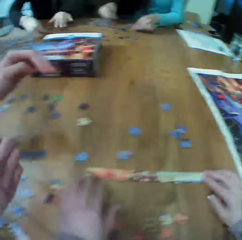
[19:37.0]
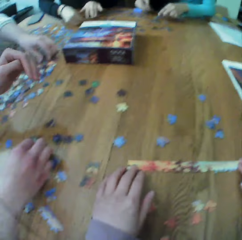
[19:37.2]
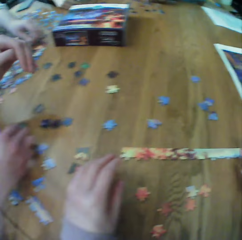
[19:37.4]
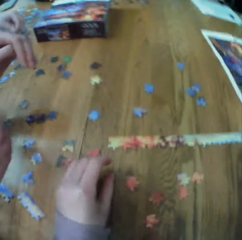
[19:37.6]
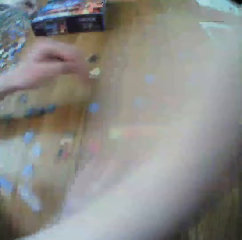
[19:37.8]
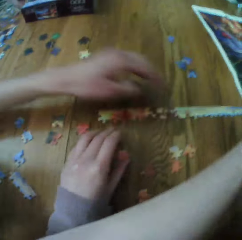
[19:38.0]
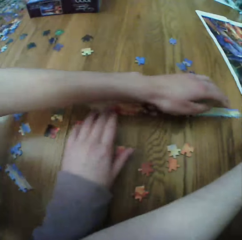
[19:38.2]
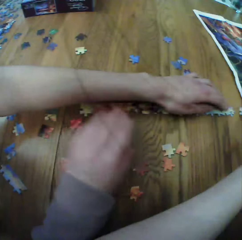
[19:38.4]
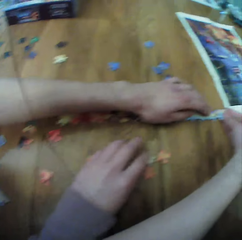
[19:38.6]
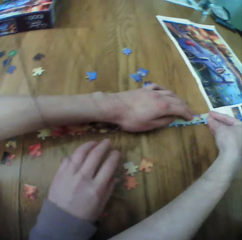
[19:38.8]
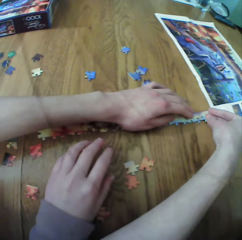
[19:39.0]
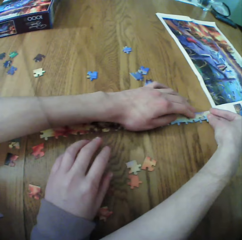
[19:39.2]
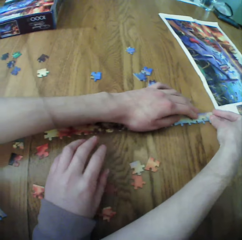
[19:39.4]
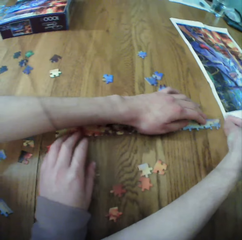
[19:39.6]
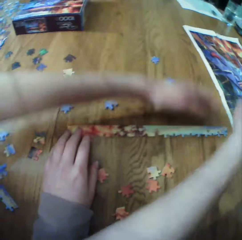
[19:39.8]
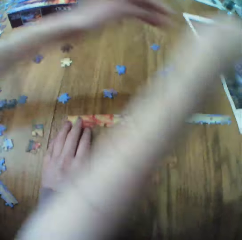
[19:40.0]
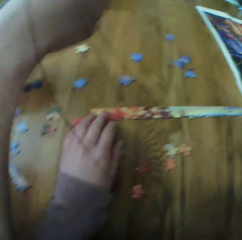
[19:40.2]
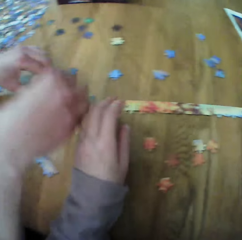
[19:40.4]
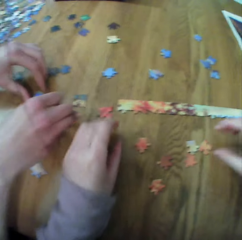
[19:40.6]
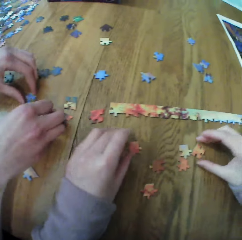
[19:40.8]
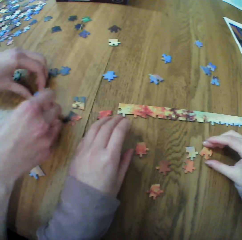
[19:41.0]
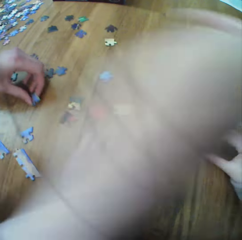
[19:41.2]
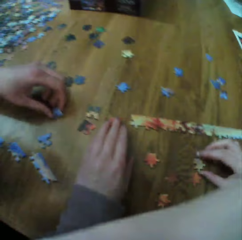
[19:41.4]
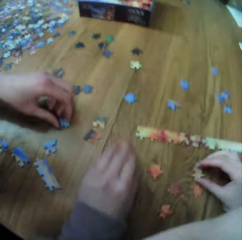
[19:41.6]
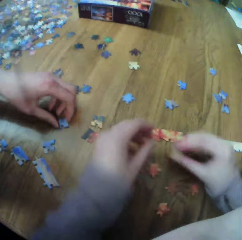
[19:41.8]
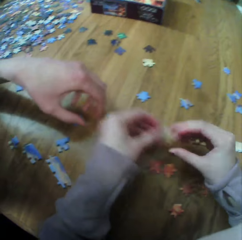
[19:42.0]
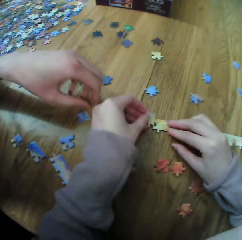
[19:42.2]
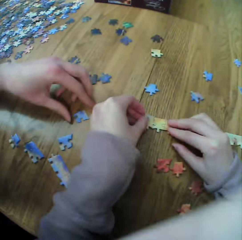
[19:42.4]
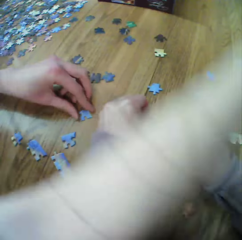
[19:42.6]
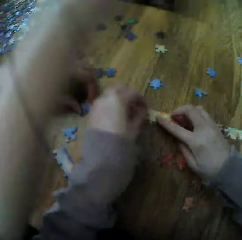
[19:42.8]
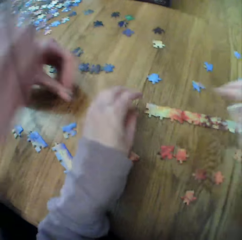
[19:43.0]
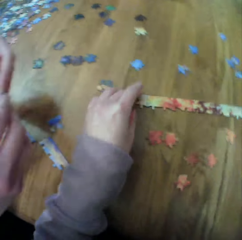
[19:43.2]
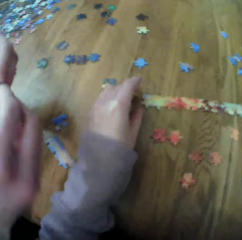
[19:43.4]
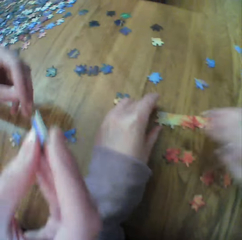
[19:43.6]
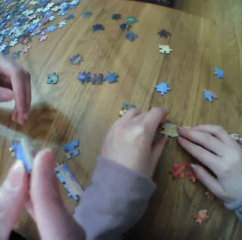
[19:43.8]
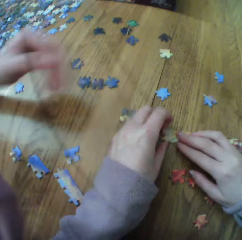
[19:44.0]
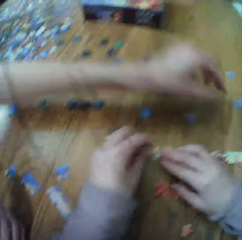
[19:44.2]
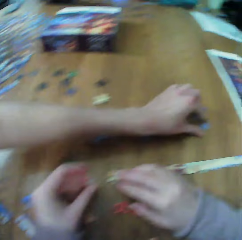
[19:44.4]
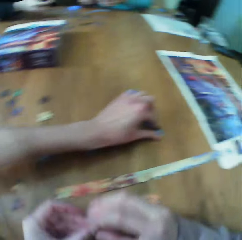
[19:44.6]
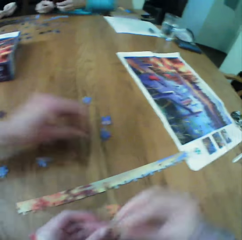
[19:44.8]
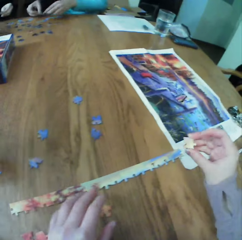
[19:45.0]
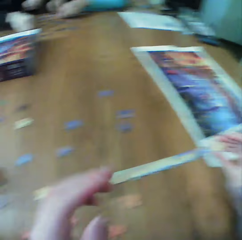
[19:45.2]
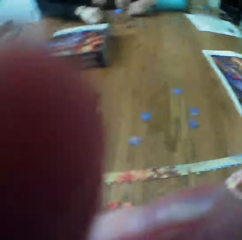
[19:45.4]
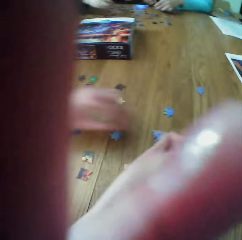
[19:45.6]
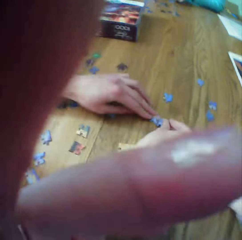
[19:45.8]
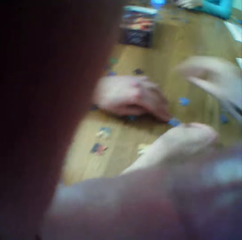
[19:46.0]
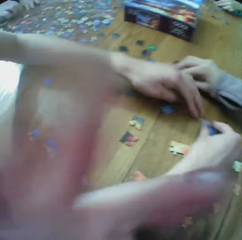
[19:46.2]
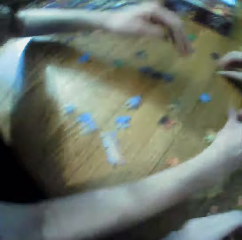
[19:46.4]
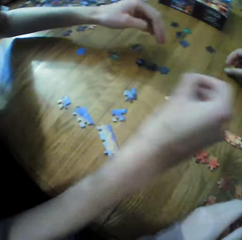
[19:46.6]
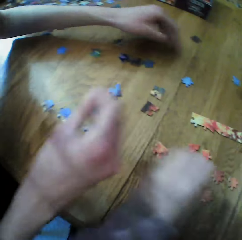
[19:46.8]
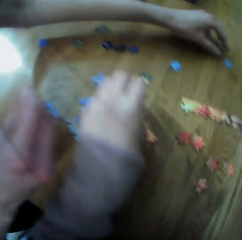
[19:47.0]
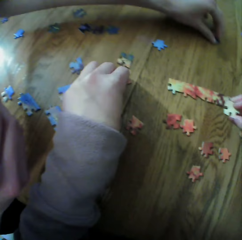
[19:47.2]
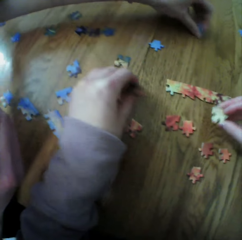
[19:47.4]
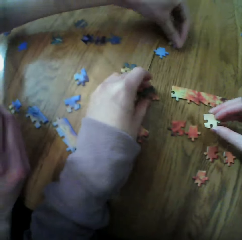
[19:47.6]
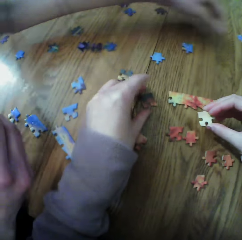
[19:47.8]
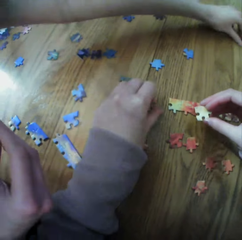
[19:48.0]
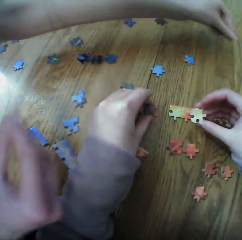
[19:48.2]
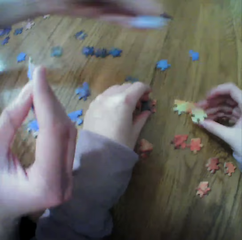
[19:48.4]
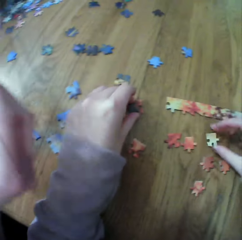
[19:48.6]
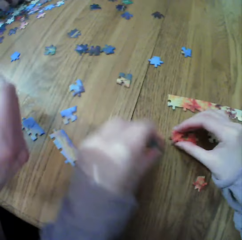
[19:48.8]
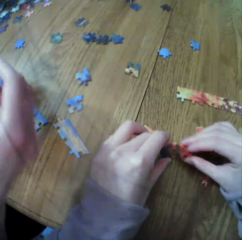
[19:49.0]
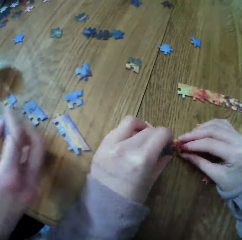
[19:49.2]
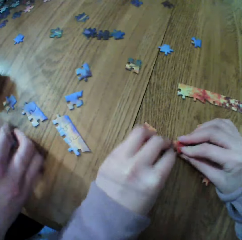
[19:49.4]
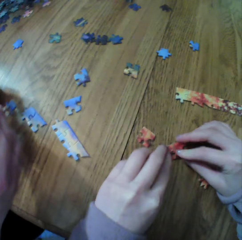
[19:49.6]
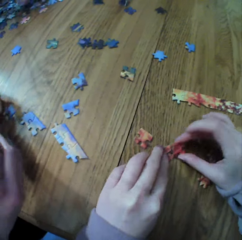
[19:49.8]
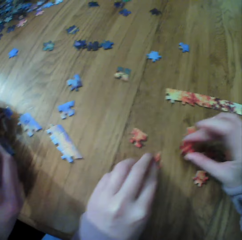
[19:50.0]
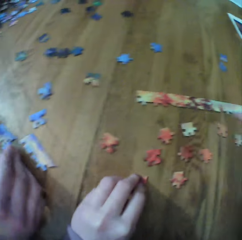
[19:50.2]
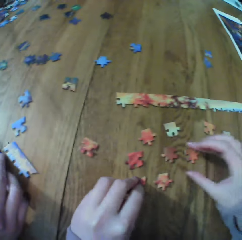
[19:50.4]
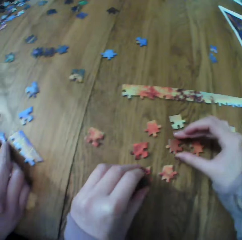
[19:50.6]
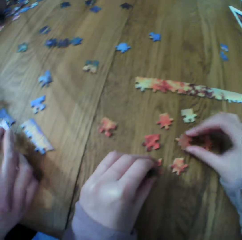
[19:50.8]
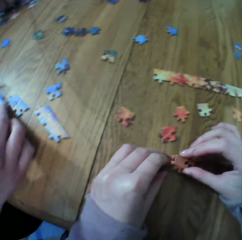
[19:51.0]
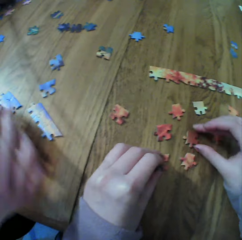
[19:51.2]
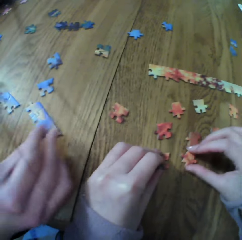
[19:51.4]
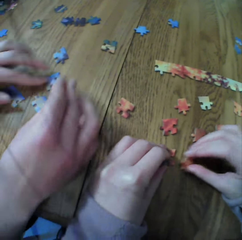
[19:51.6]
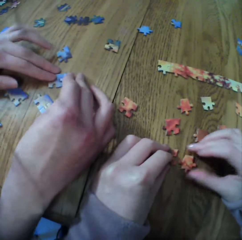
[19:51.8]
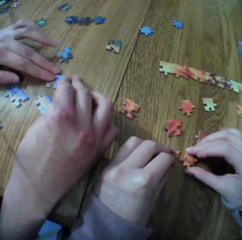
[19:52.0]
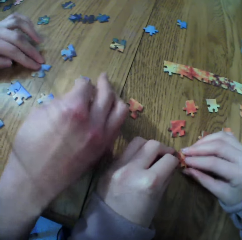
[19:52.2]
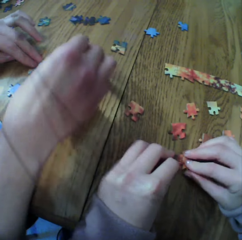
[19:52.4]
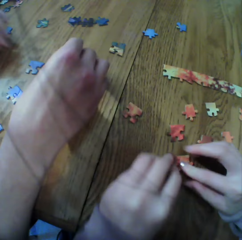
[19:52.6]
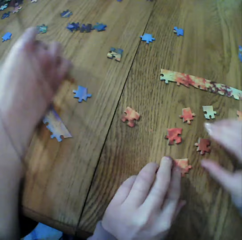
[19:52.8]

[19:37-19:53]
A woman looks for the puzzle pieces. The camera wearer looks for the puzzle pieces.

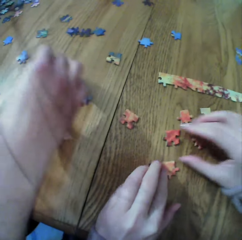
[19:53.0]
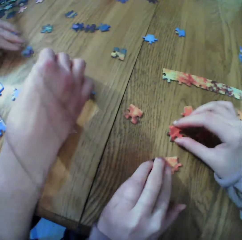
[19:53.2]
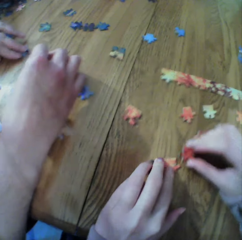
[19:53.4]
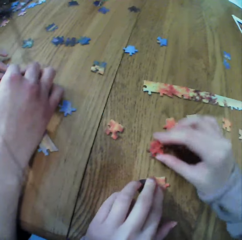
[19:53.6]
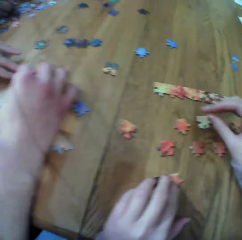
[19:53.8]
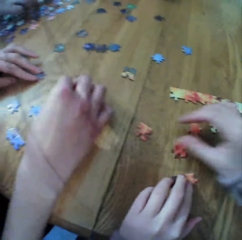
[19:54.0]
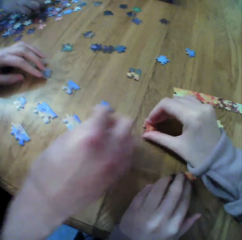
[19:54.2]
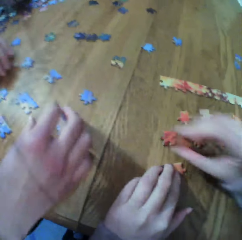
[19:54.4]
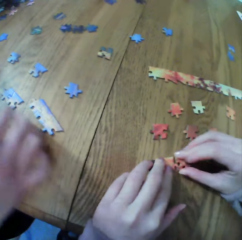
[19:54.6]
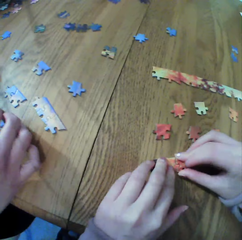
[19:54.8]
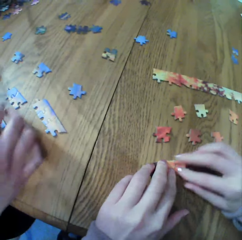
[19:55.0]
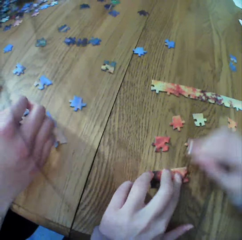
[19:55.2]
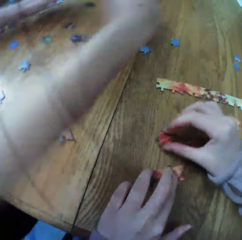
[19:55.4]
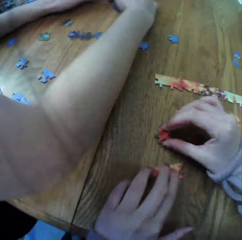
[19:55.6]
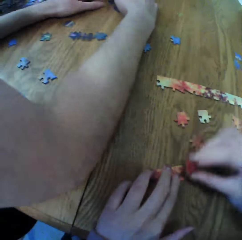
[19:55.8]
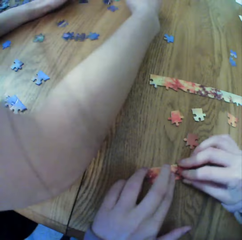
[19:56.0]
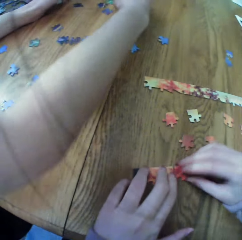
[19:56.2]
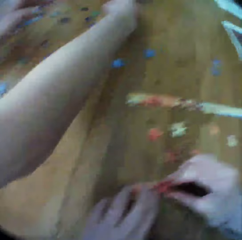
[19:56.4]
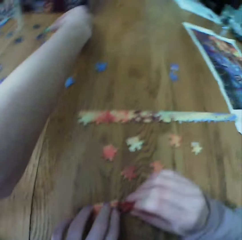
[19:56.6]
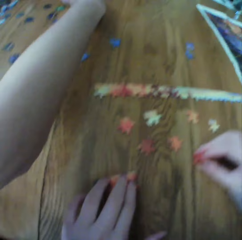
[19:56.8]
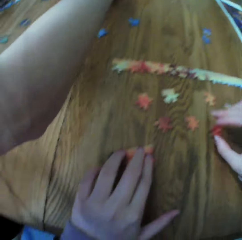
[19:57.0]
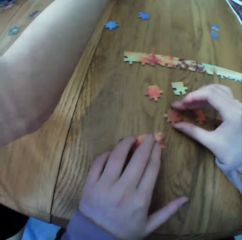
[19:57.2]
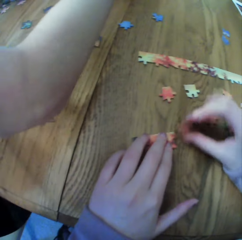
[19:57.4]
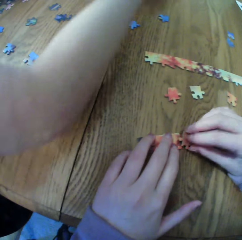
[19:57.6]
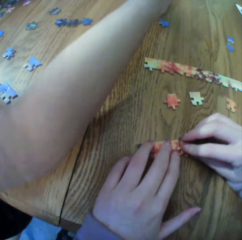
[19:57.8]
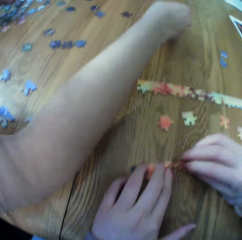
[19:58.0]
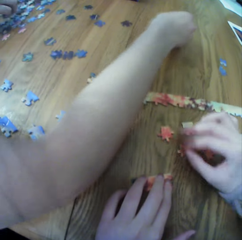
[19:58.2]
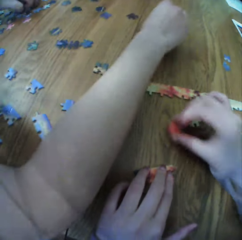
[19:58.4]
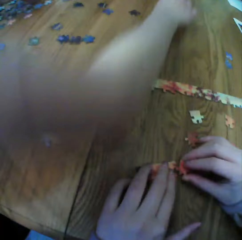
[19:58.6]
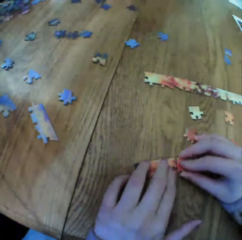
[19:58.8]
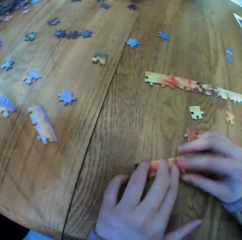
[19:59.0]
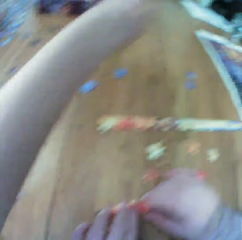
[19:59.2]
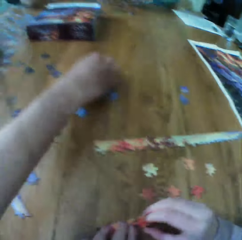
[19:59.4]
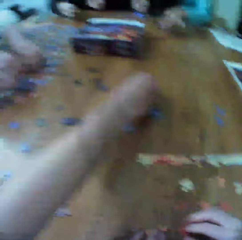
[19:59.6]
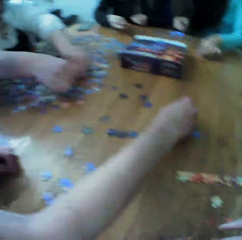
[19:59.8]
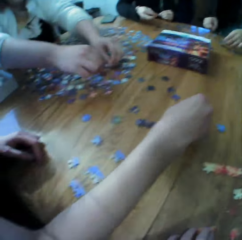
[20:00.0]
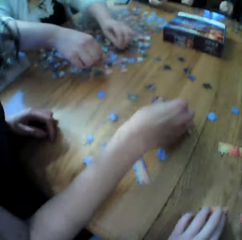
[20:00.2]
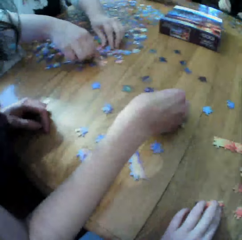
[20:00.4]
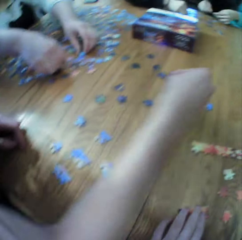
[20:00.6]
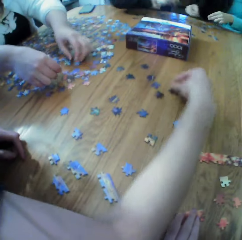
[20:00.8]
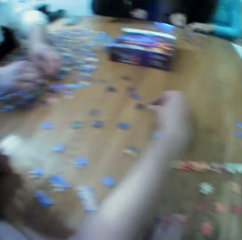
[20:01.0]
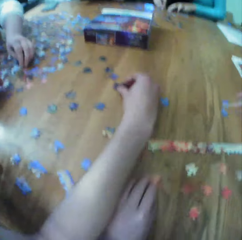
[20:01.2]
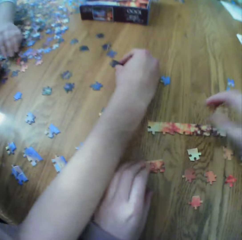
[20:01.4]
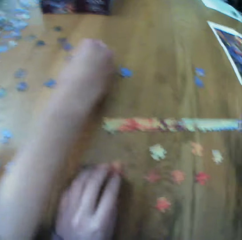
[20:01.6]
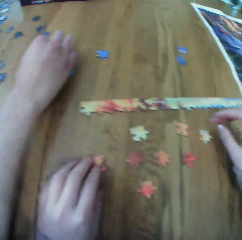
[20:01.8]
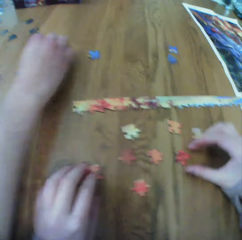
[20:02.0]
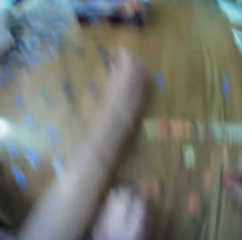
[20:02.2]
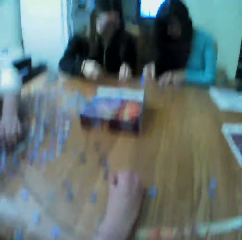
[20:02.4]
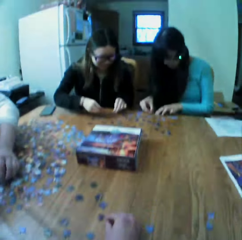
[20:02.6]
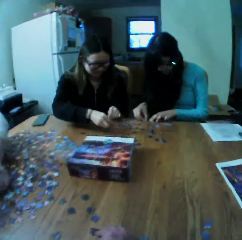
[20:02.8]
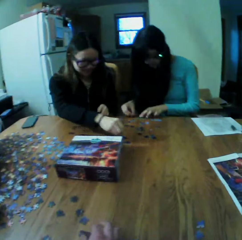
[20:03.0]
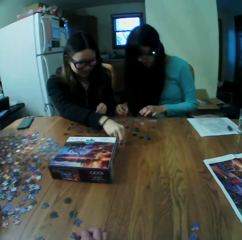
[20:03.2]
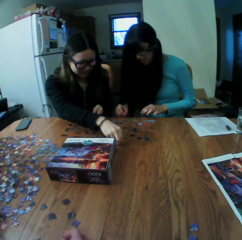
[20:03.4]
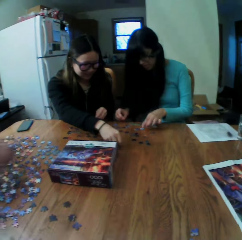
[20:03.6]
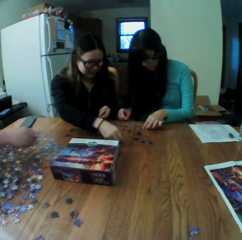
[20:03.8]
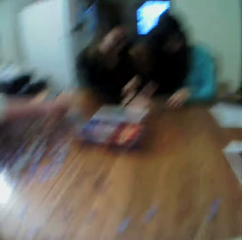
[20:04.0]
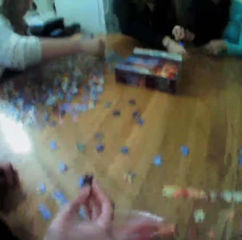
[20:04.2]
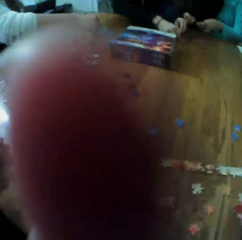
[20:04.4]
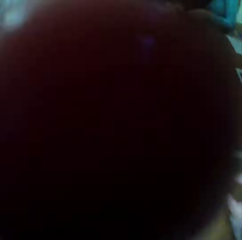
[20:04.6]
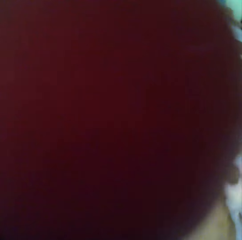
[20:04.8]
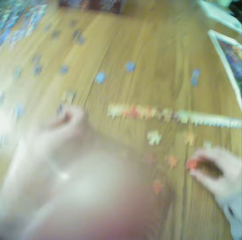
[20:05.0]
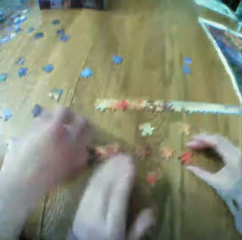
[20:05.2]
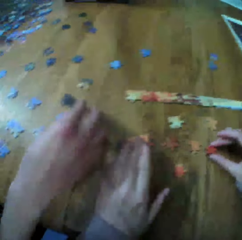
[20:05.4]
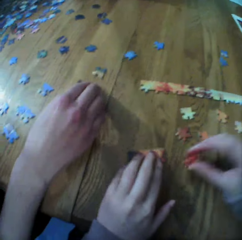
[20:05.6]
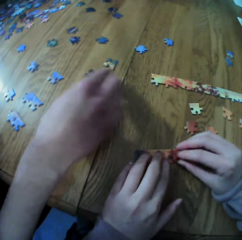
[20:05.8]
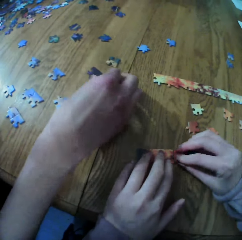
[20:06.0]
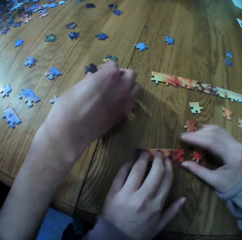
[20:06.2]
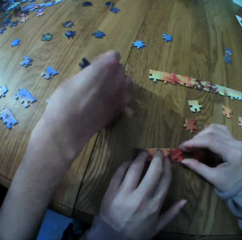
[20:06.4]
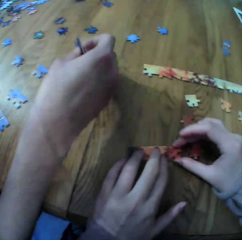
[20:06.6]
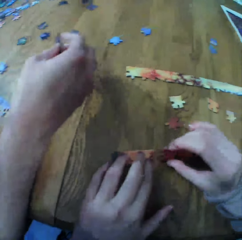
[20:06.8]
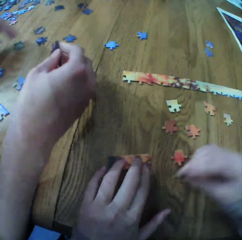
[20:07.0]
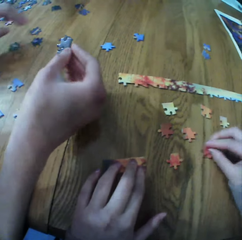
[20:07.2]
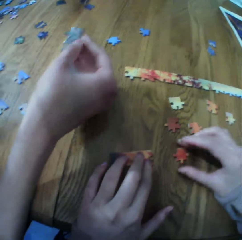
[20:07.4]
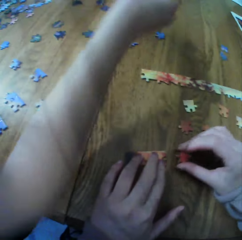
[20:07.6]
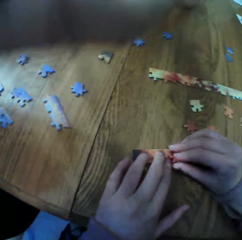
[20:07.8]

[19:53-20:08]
The camera wearer makes the puzzle. A woman looks for the puzzle pieces. Another woman looks for the puzzle pieces. A third woman looks for the puzzle pieces.
